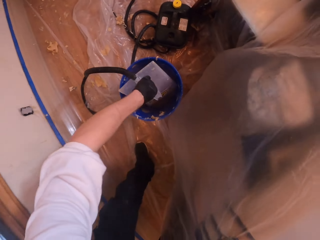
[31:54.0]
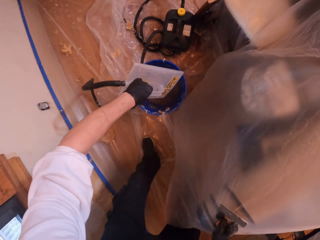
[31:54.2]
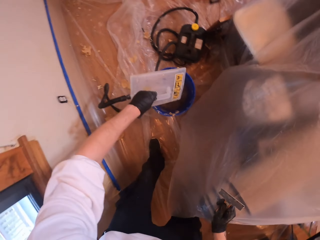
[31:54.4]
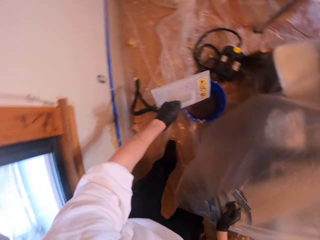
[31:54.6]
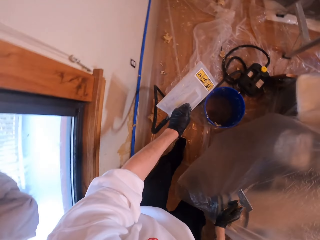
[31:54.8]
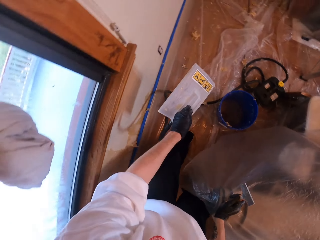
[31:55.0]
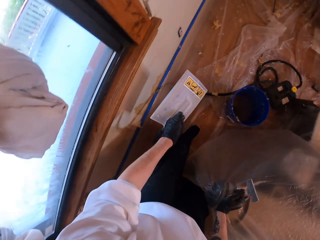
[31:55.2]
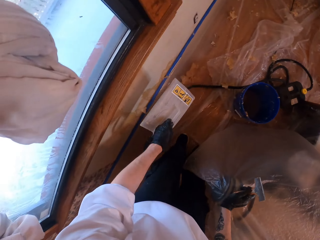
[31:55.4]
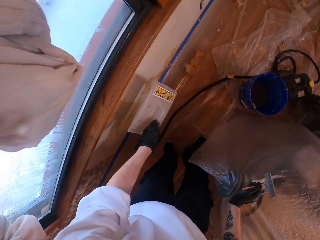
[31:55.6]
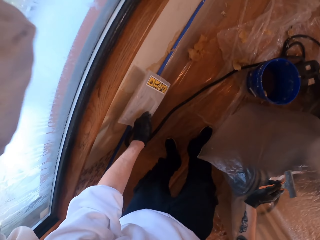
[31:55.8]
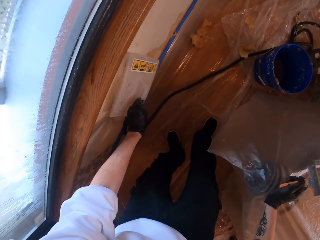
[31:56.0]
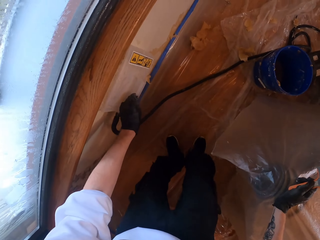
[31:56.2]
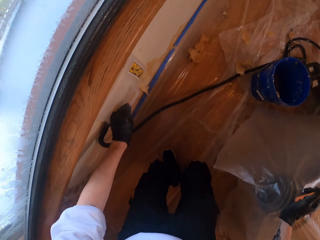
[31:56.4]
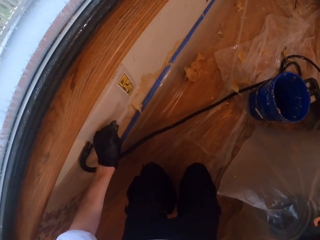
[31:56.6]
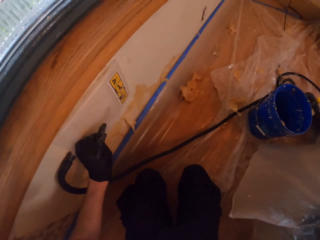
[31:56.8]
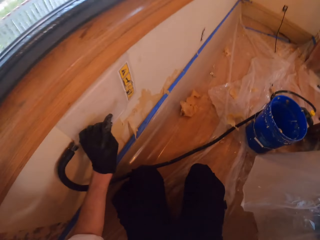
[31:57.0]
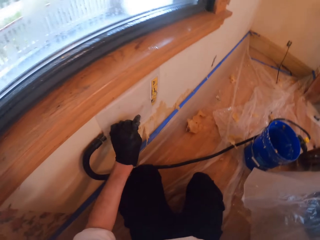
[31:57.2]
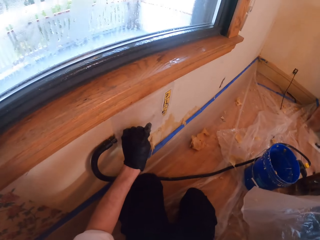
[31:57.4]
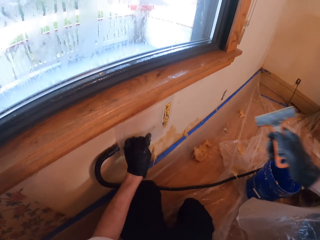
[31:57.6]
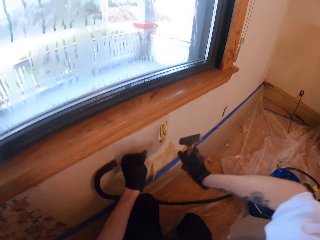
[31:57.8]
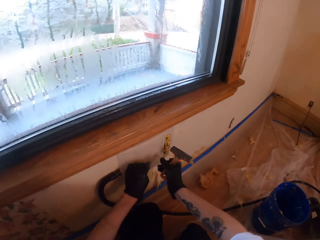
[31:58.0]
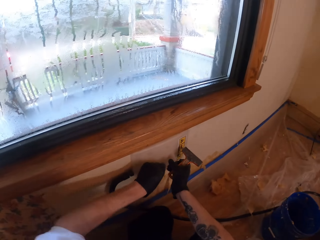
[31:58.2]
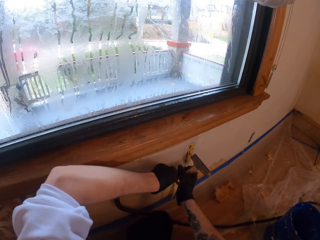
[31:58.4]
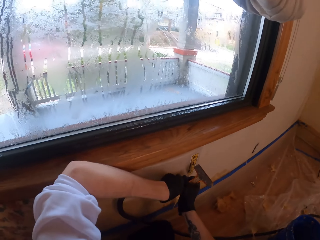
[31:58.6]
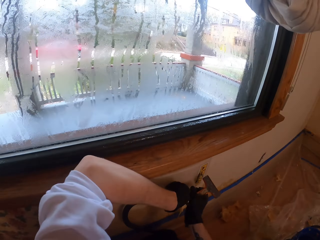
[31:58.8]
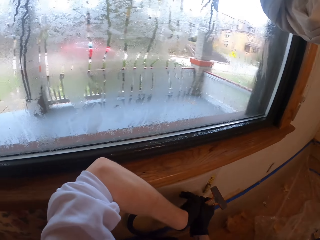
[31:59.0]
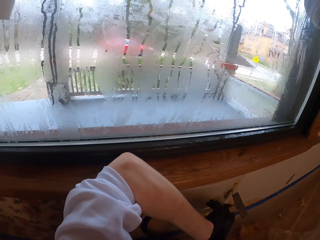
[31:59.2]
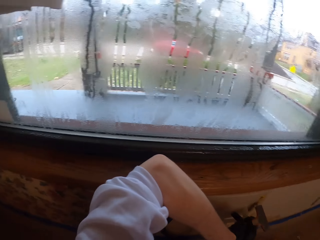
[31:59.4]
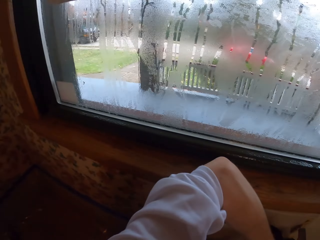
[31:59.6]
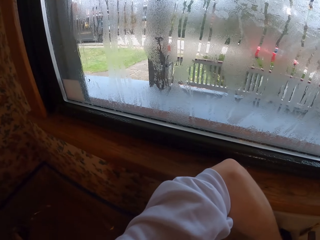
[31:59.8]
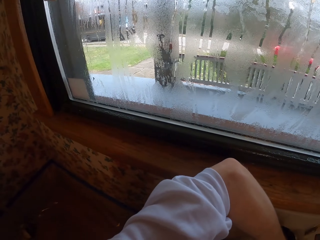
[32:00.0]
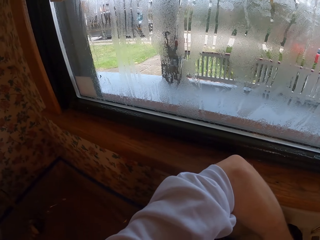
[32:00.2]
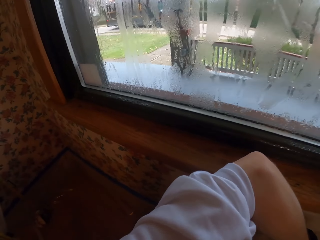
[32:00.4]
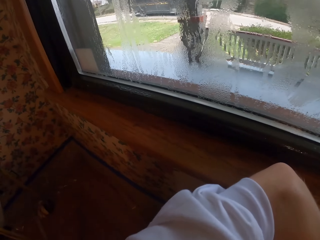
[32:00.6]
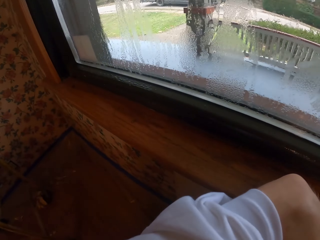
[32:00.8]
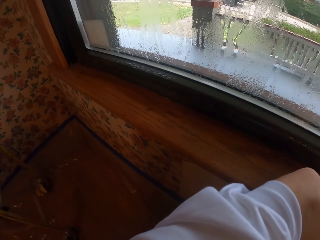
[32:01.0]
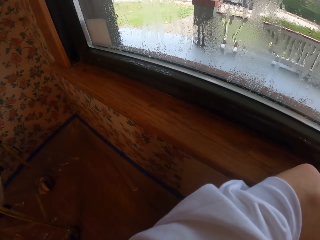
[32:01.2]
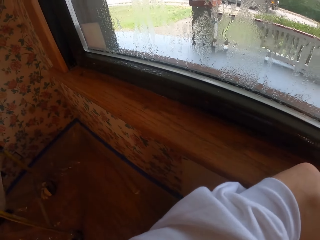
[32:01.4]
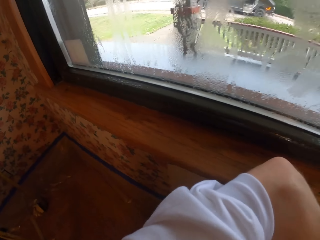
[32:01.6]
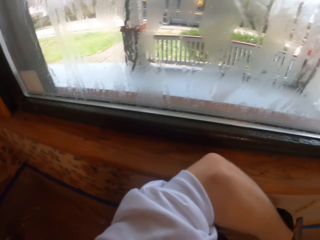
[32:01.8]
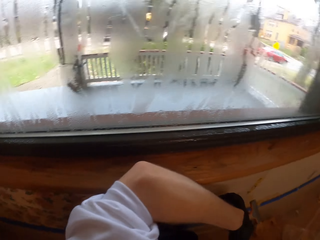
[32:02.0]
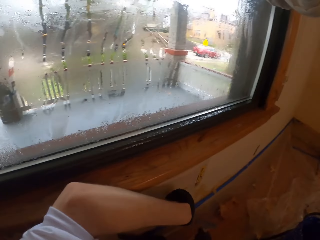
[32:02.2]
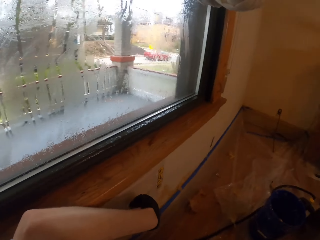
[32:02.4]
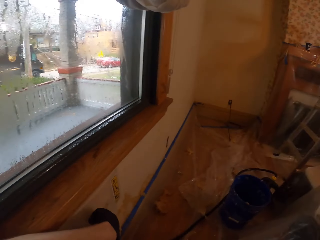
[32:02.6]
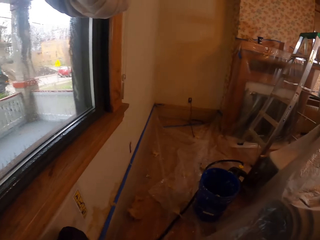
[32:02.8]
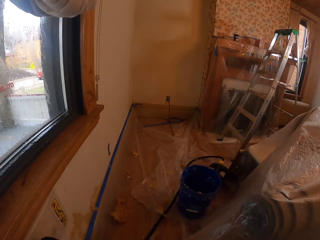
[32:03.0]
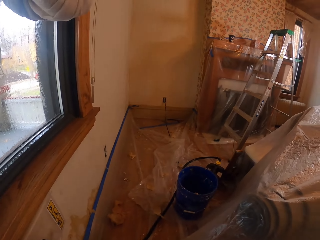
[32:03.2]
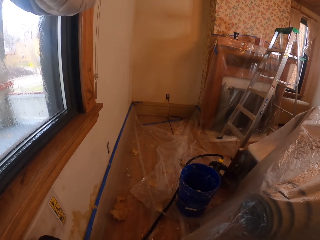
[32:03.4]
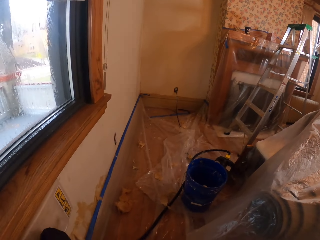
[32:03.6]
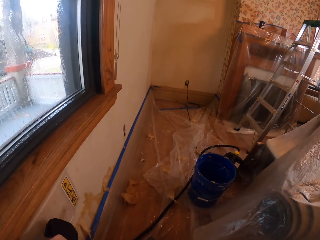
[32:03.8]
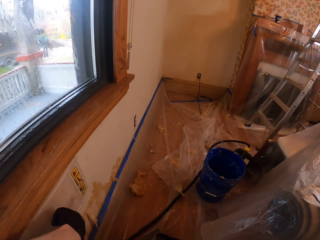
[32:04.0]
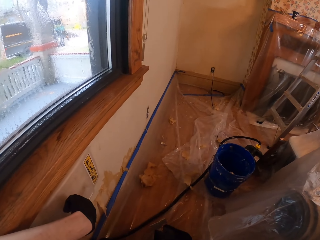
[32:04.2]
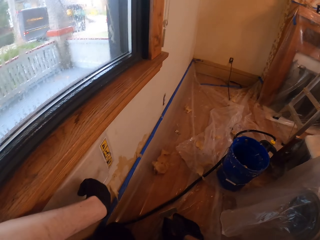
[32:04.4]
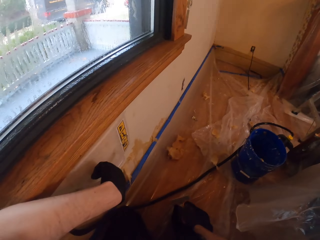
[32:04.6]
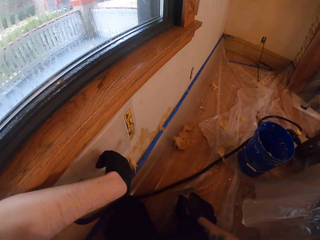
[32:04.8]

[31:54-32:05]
The camera wearer picks up a steamer or leveler from the bucket. They stick the steamer on the wall. They press the leveler. They look around.

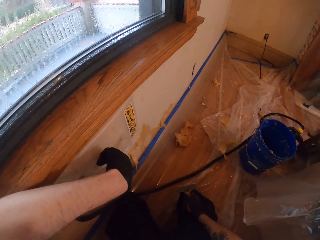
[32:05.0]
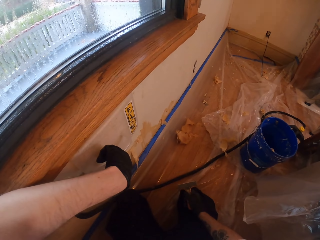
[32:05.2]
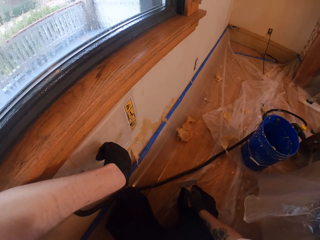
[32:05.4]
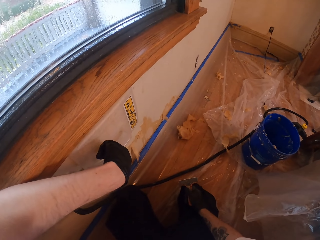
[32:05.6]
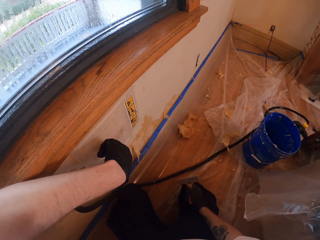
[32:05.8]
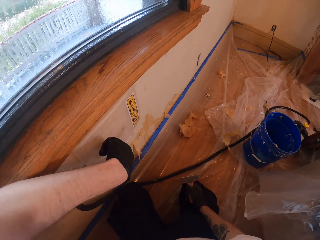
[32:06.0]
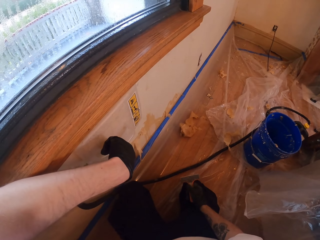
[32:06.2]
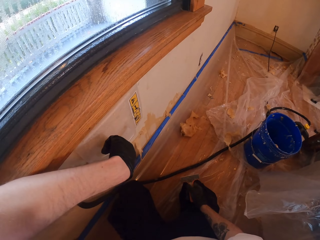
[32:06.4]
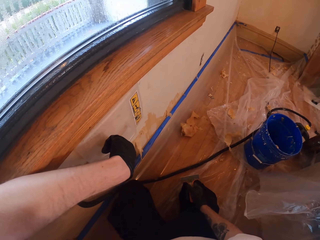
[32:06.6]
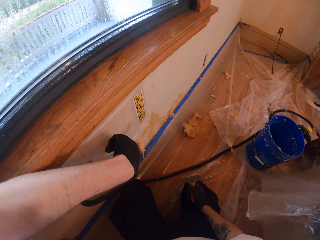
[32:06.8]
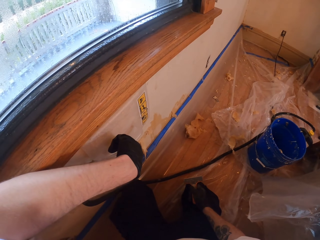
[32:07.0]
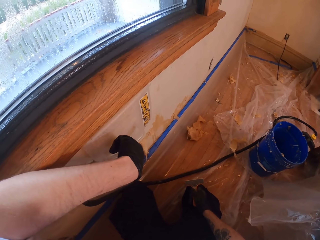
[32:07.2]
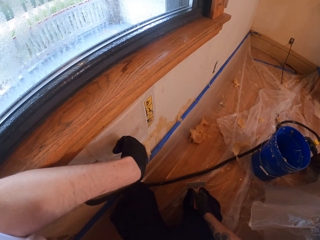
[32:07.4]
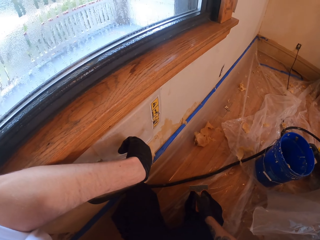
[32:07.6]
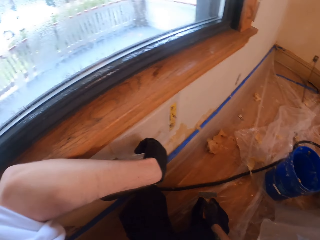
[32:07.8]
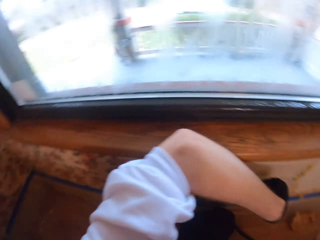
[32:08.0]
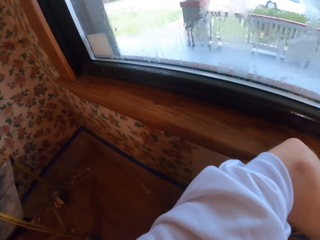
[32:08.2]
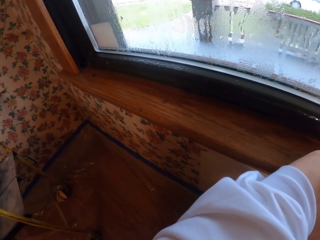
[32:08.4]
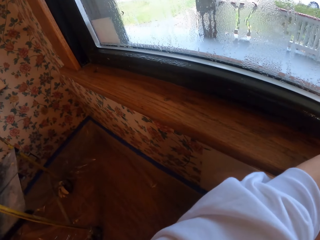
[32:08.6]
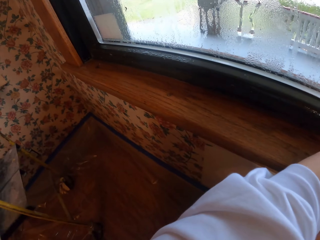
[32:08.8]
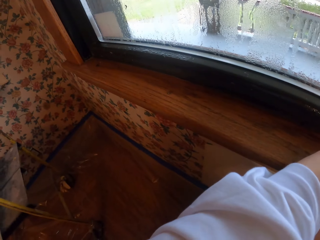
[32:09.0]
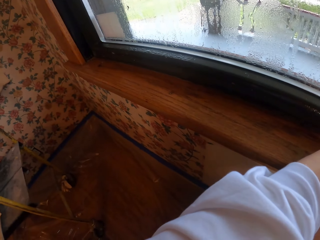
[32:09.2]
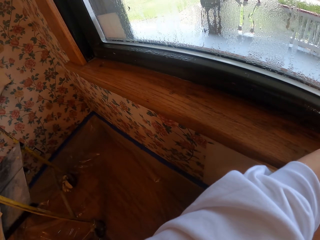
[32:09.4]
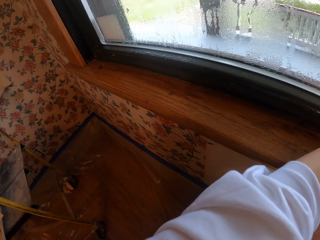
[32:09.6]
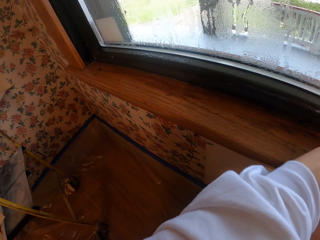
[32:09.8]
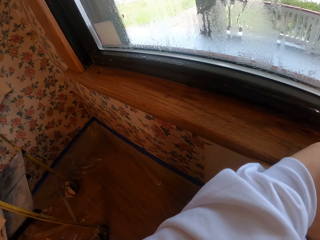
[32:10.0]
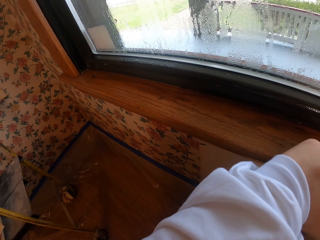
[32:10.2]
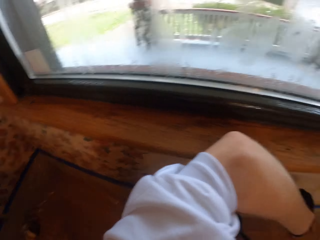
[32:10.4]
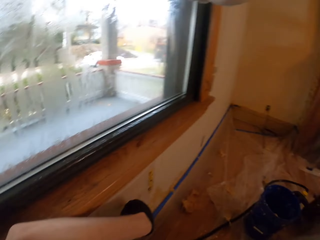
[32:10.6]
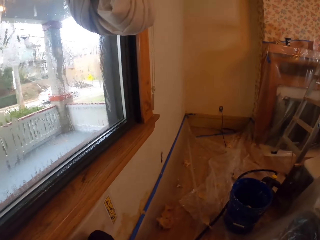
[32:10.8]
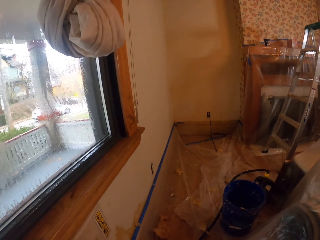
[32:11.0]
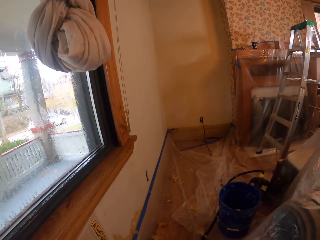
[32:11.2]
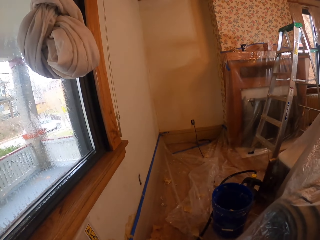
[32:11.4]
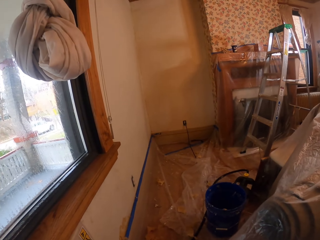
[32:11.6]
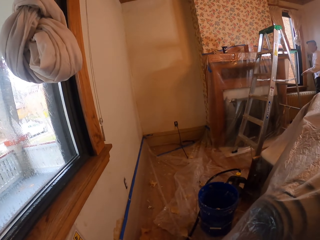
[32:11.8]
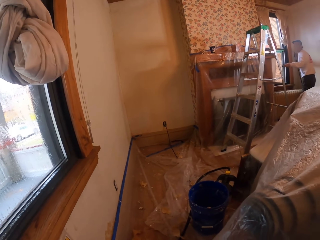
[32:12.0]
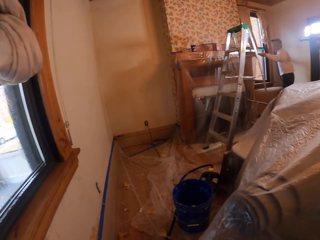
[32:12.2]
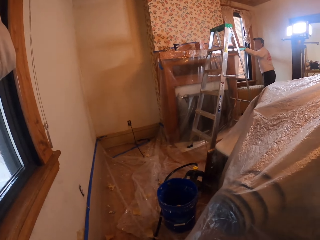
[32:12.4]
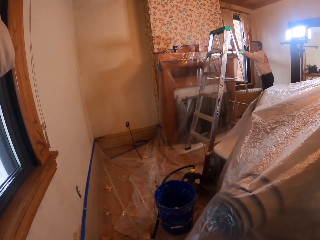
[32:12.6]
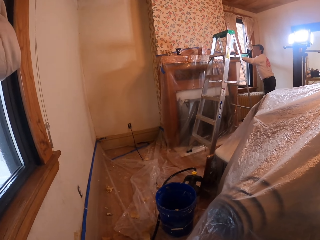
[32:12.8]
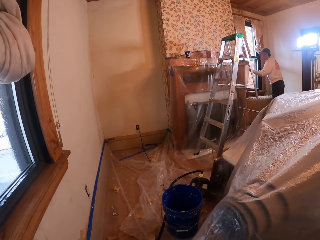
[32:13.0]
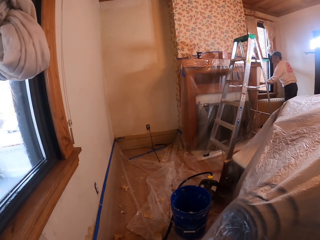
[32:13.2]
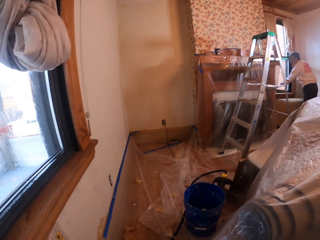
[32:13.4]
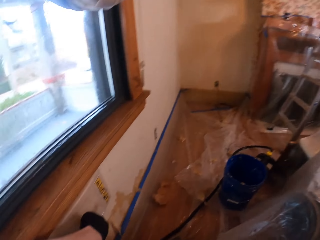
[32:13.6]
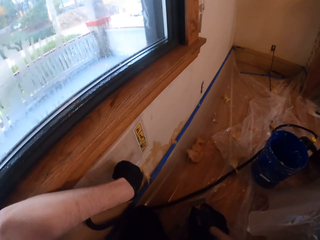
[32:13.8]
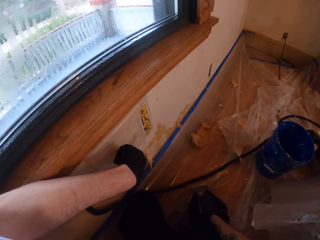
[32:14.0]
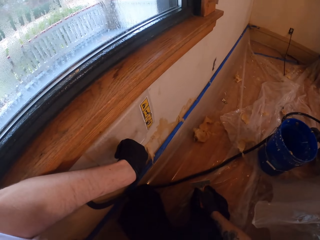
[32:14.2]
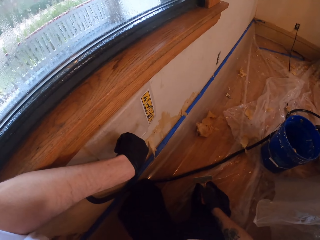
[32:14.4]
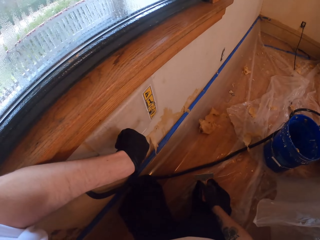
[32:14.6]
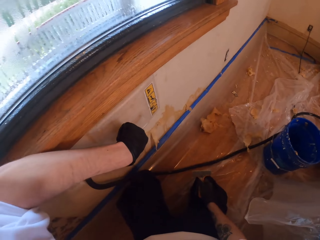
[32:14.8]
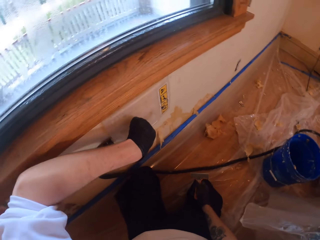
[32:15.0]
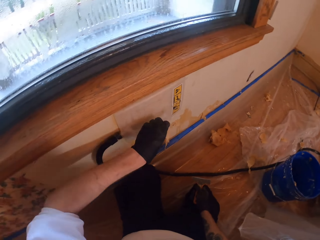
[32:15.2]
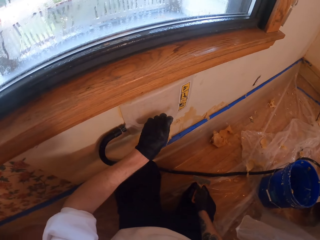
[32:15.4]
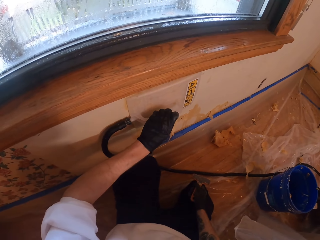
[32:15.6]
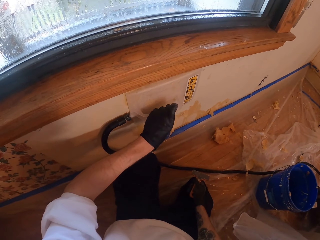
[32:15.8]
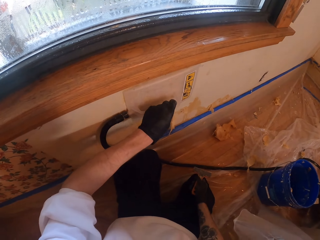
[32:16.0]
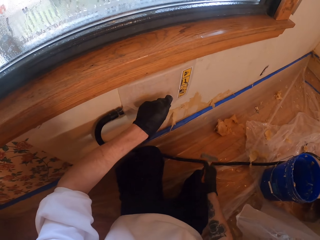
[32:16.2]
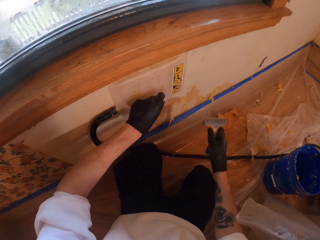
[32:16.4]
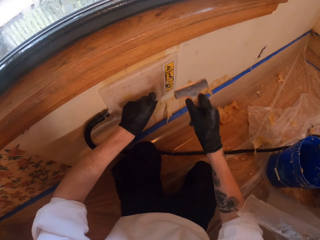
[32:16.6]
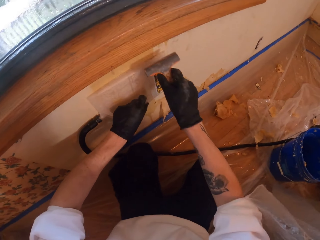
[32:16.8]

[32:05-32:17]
The camera wearer pushes the leveler on the wall. They hold the steamer. They look around. A person stands beside the window. The camera wearer holds the steamer on the wall.
